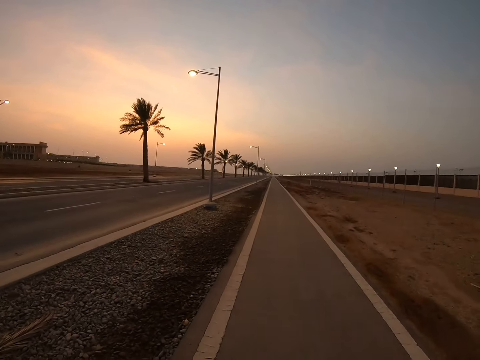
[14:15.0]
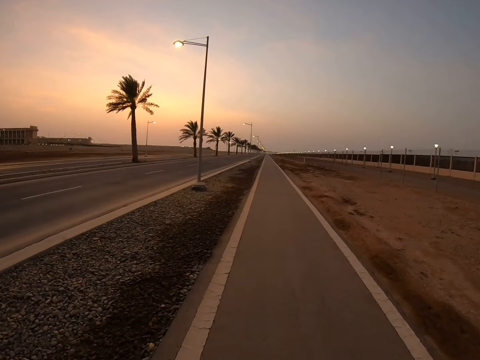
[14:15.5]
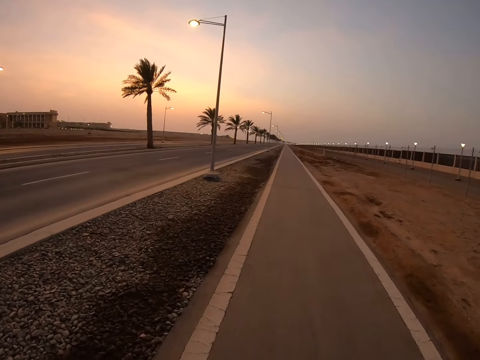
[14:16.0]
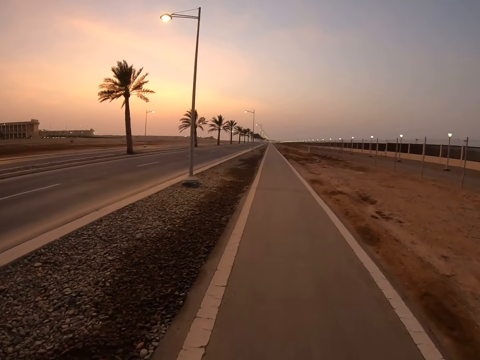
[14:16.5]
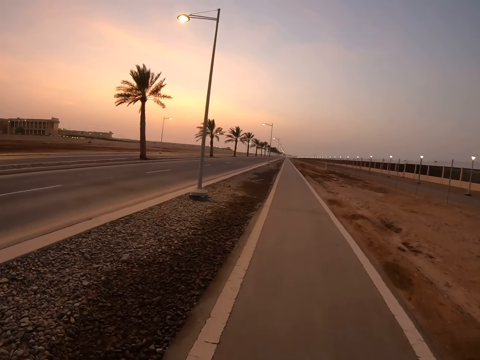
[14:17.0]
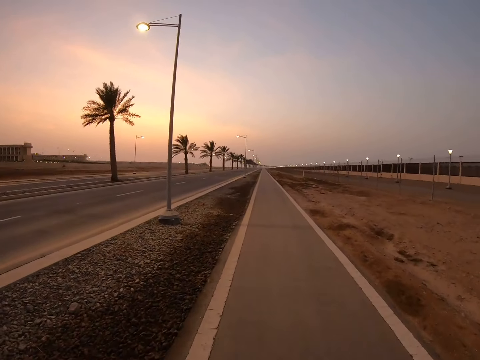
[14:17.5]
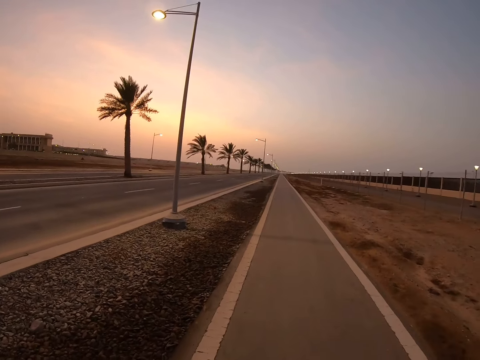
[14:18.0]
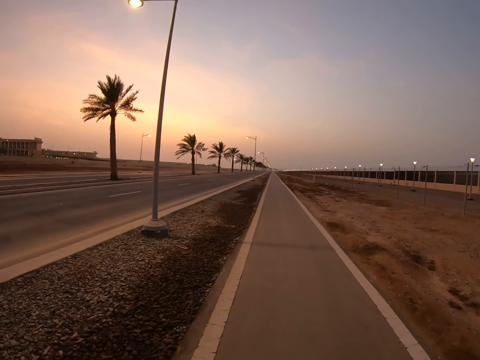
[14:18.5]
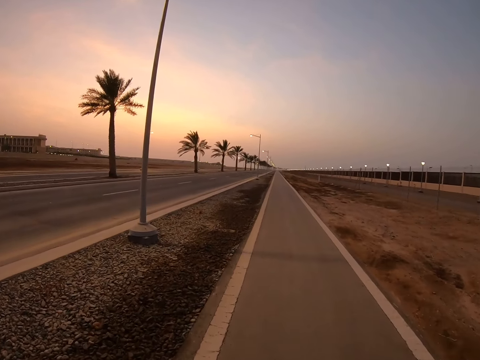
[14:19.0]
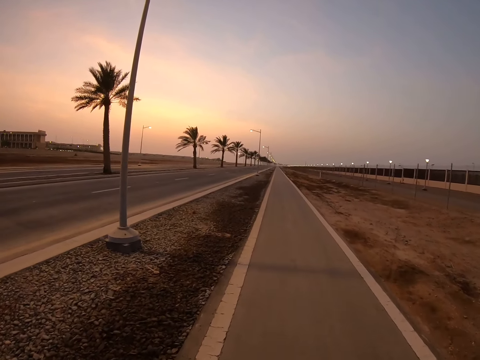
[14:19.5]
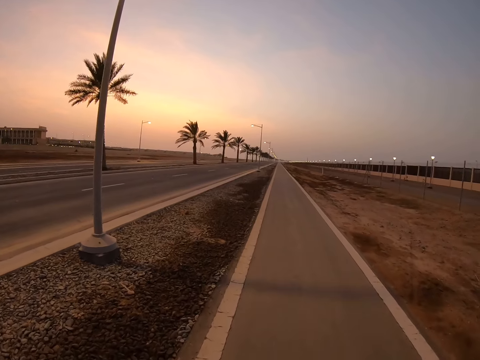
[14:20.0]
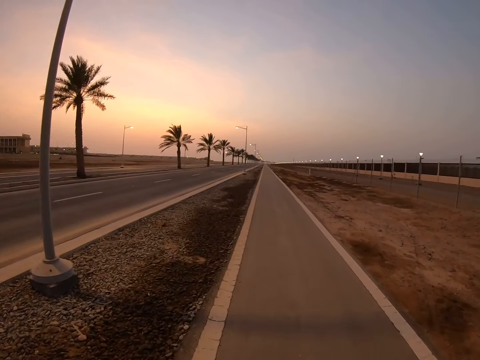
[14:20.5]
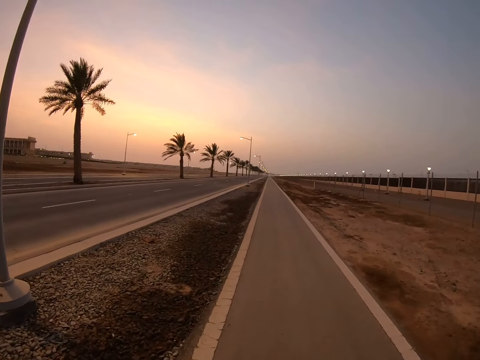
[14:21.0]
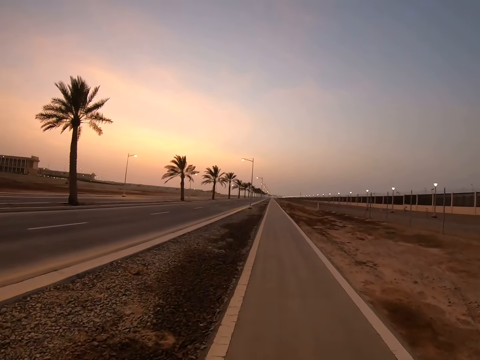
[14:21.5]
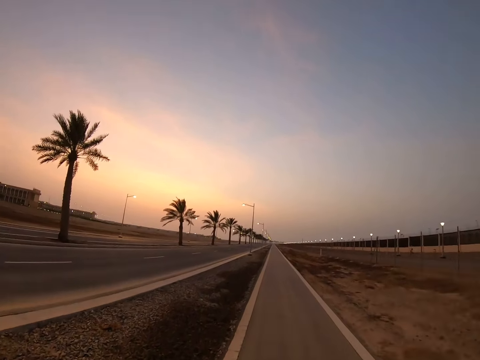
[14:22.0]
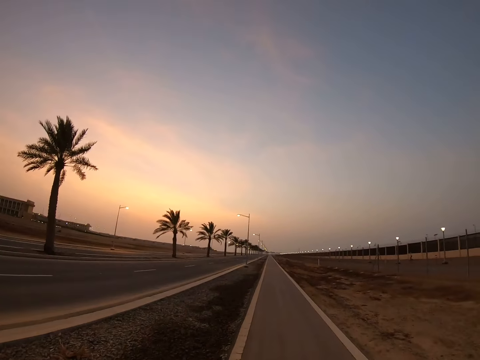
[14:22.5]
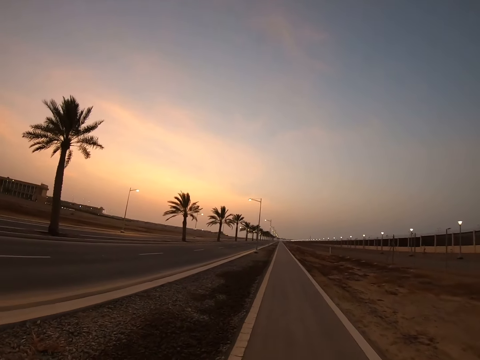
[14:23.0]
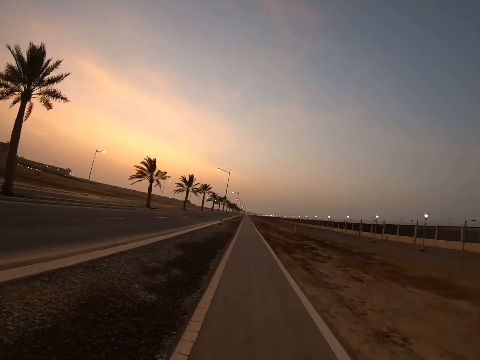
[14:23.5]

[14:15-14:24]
The camera wearer walks on the sidewalk.

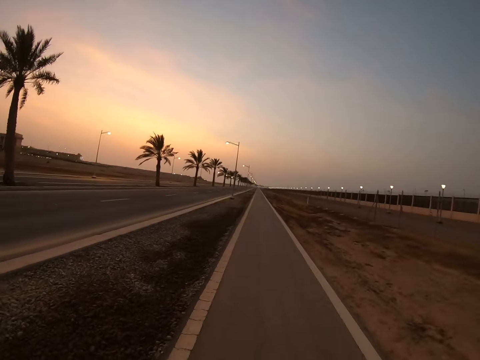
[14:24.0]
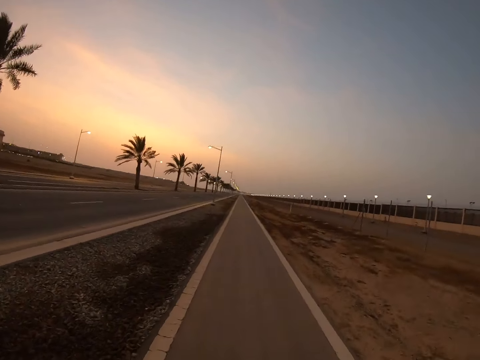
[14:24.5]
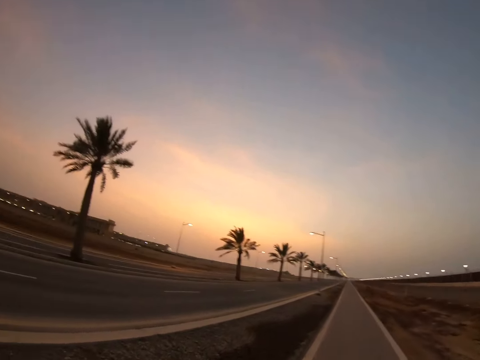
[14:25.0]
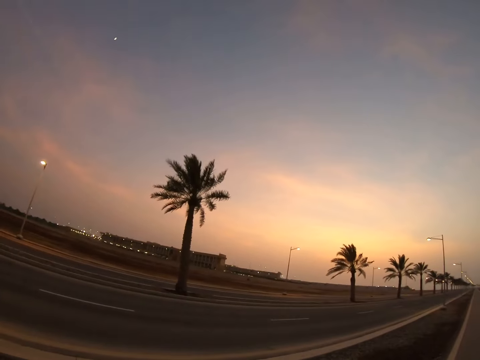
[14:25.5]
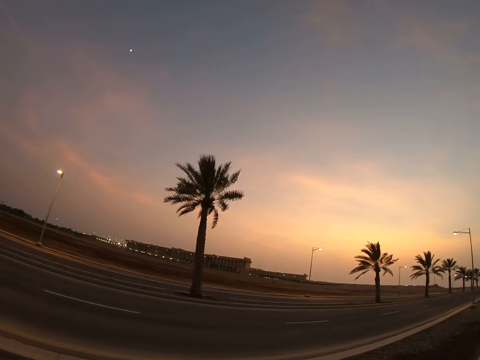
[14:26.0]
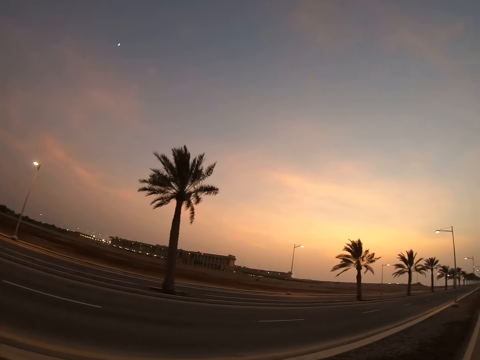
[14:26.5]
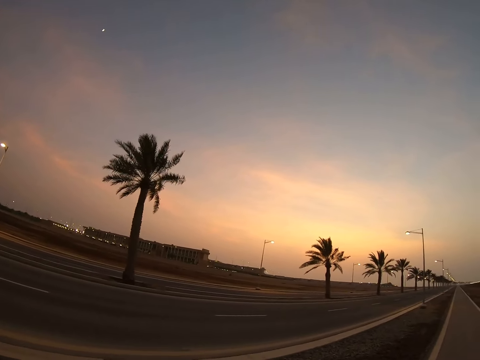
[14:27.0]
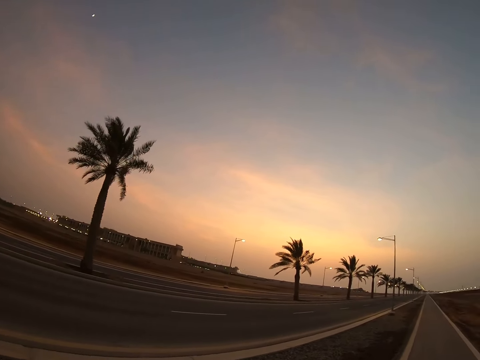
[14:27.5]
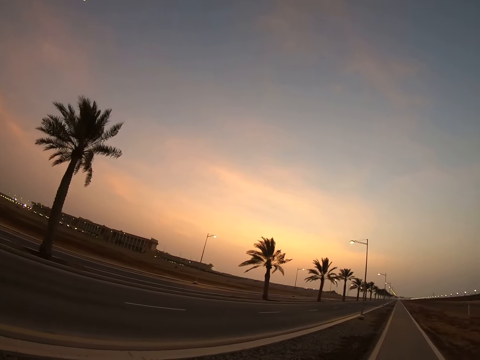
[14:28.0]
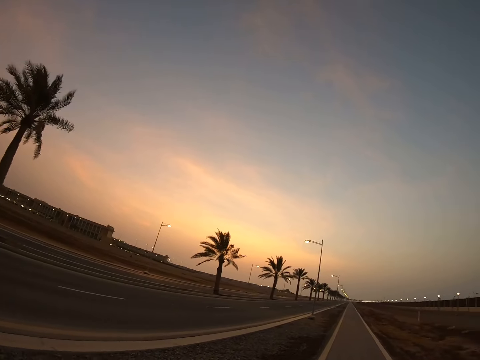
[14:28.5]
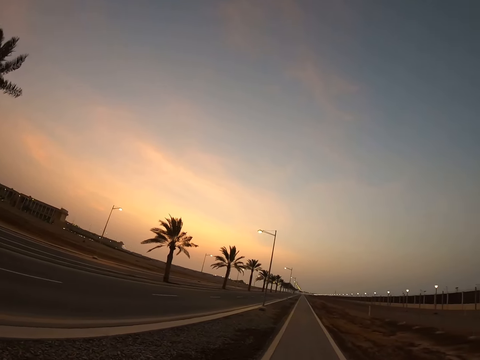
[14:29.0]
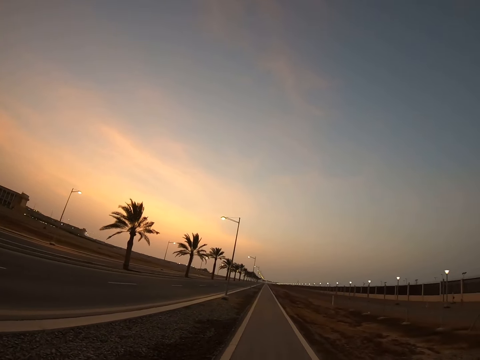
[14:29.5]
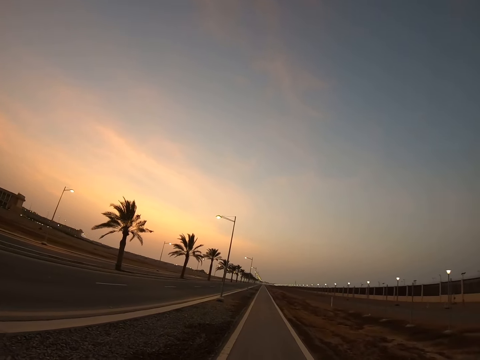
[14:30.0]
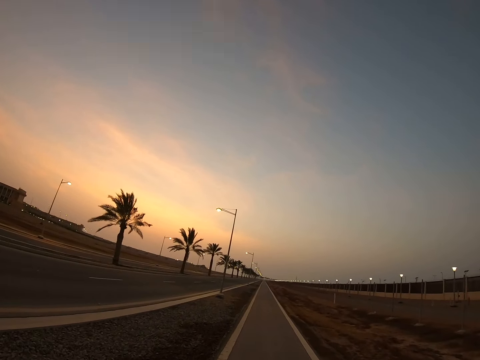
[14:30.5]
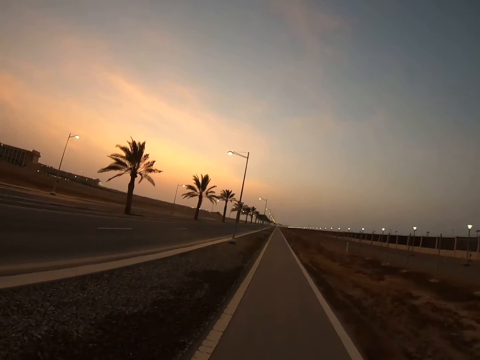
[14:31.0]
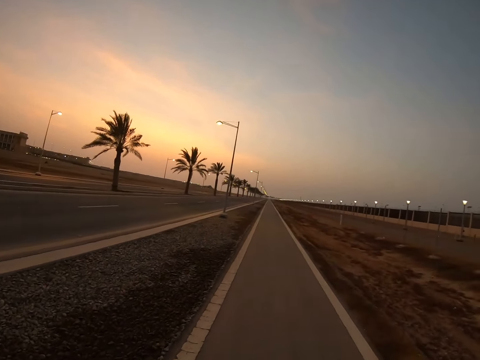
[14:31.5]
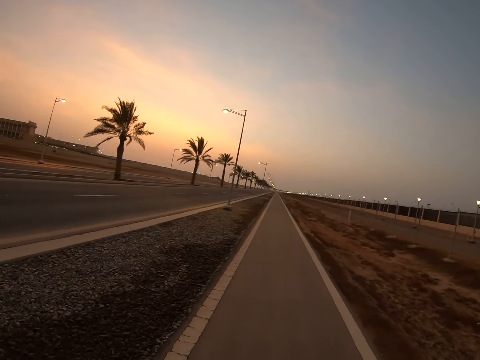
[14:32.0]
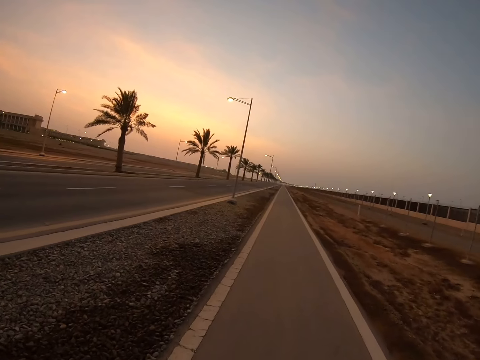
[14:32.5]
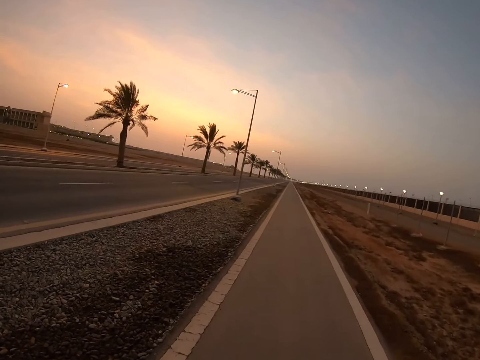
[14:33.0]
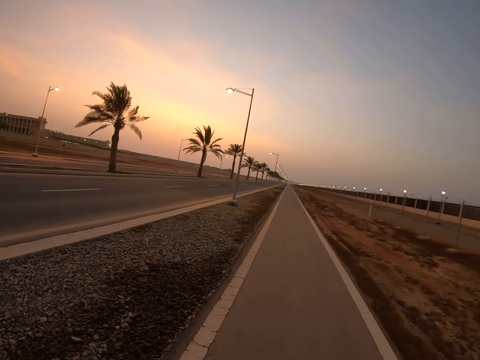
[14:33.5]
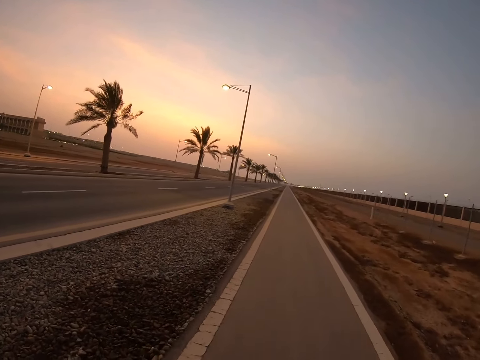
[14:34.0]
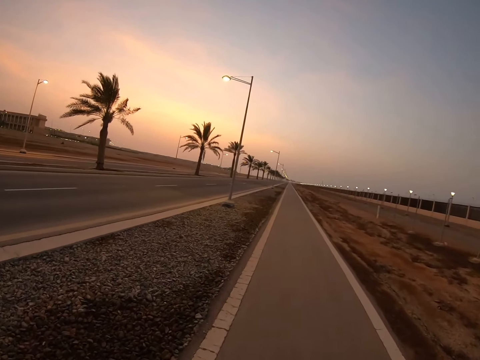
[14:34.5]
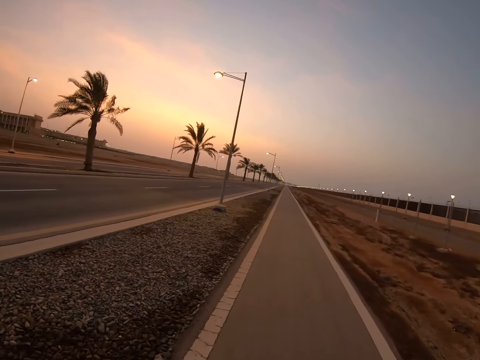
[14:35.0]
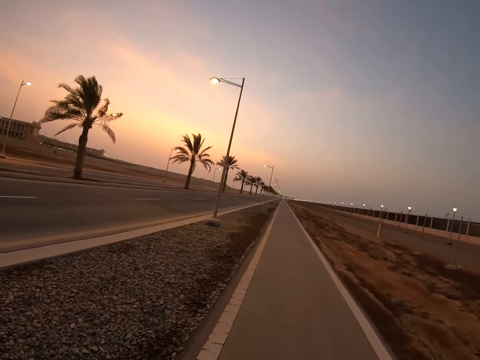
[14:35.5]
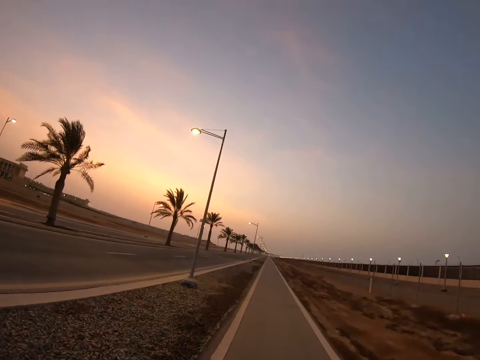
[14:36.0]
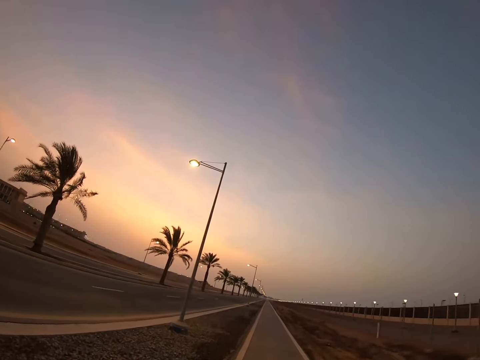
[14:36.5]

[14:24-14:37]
The camera wearer looks around the road. They walk along the road. They walk on the sidewalk.

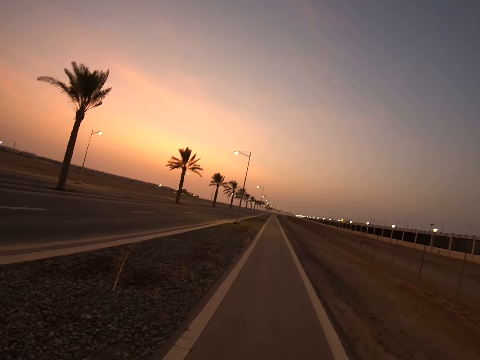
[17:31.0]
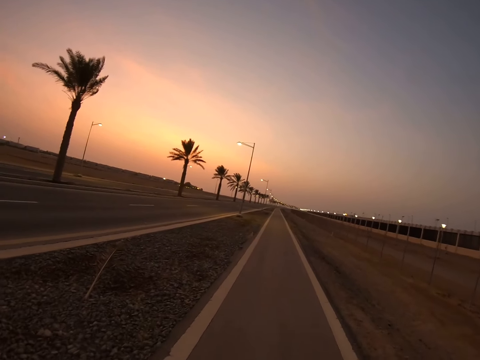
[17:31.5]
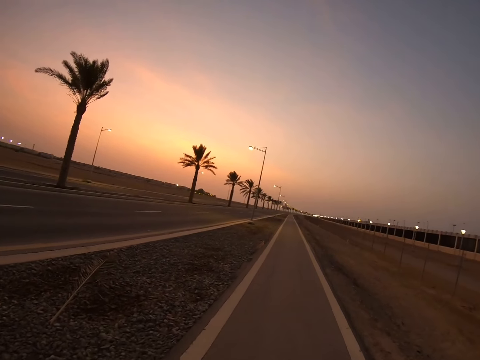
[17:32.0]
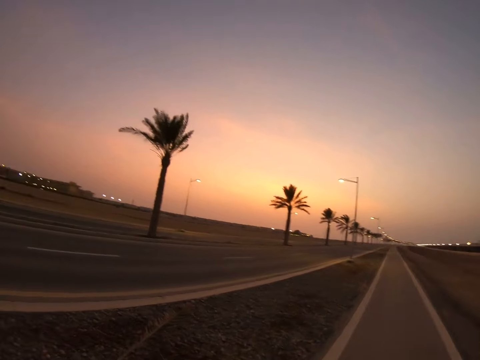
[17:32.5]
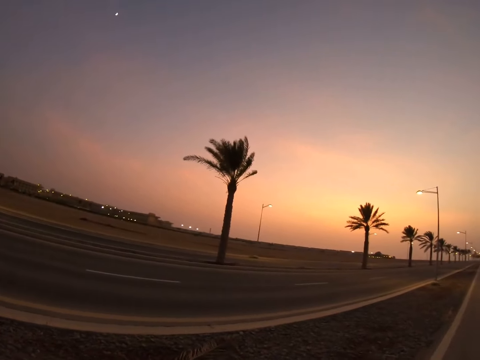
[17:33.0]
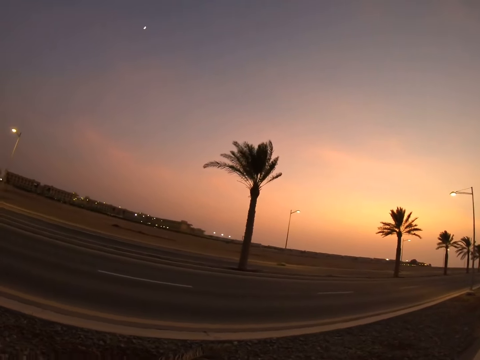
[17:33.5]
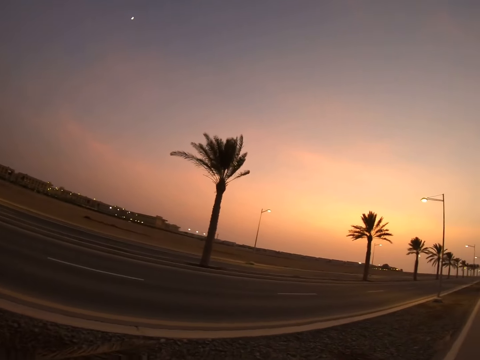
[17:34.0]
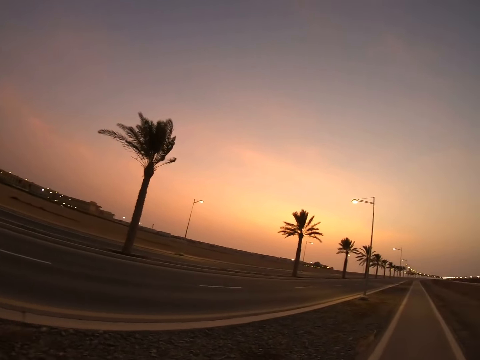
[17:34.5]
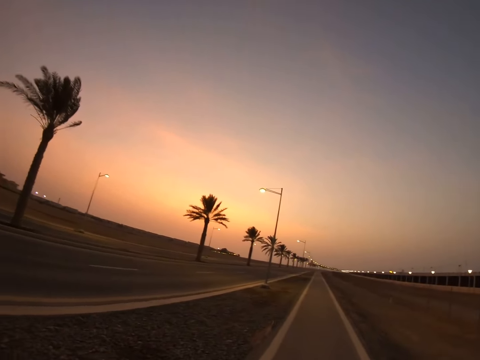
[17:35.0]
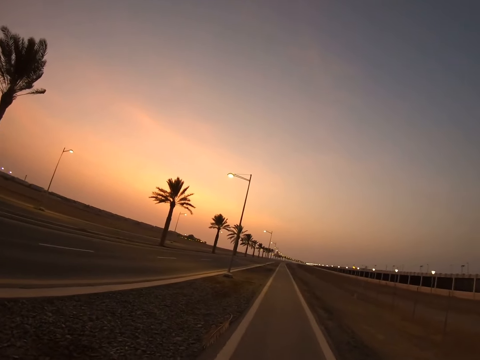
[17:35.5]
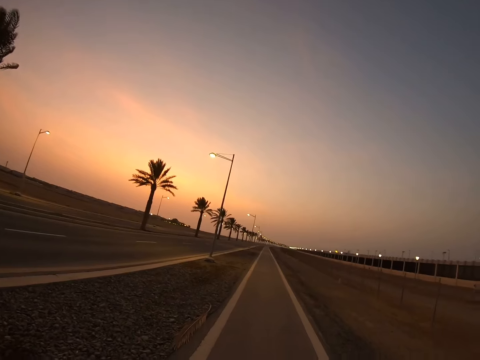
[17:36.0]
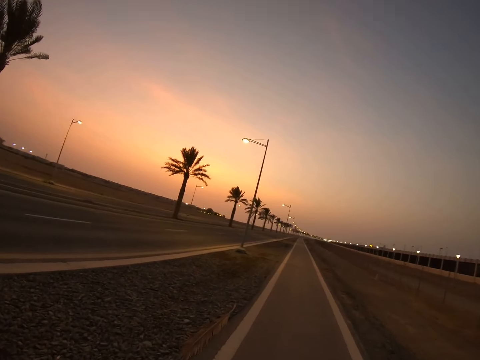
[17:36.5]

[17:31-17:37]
The camera wearer looks around.
